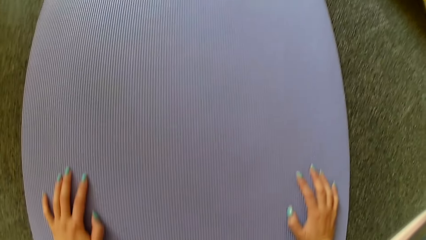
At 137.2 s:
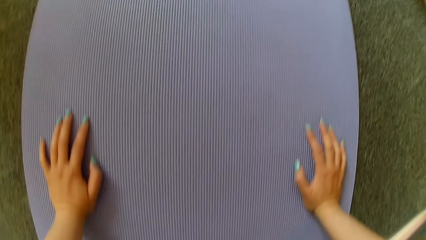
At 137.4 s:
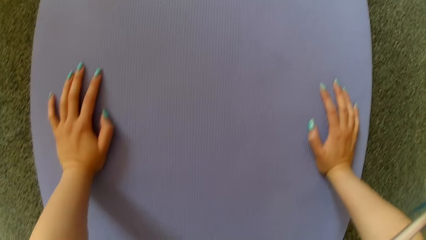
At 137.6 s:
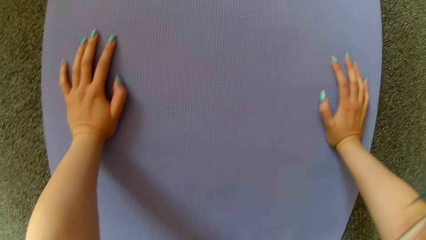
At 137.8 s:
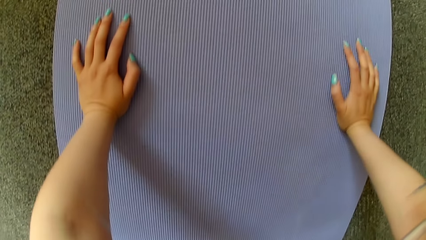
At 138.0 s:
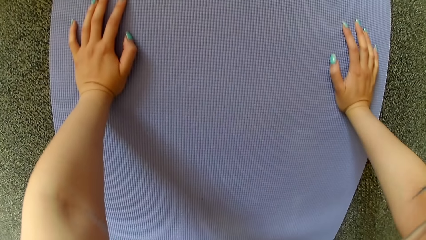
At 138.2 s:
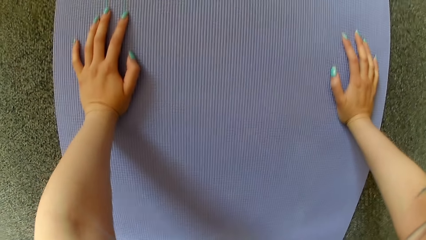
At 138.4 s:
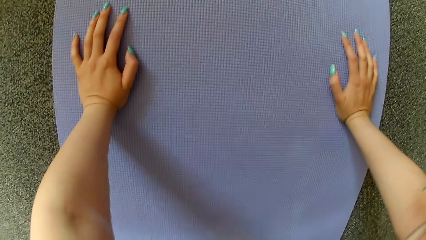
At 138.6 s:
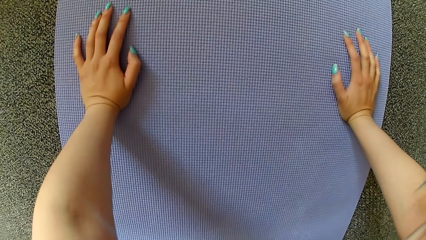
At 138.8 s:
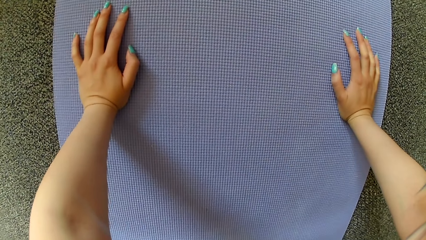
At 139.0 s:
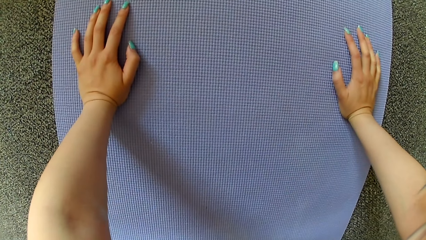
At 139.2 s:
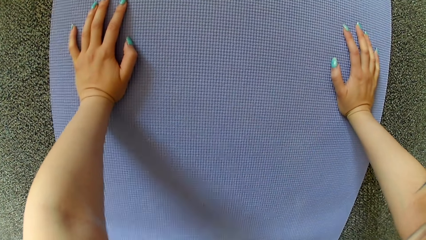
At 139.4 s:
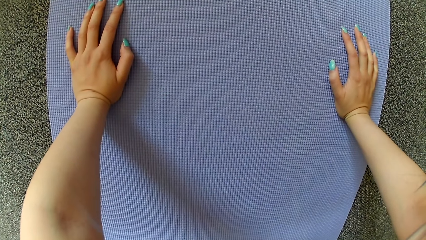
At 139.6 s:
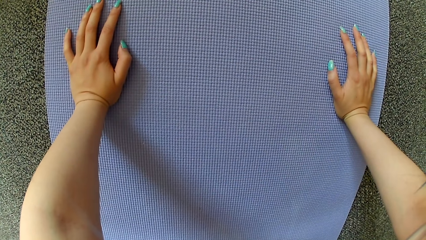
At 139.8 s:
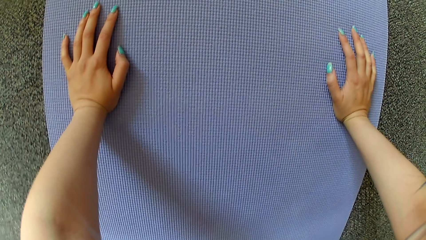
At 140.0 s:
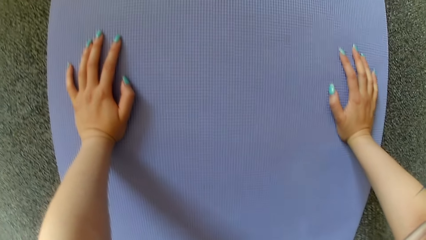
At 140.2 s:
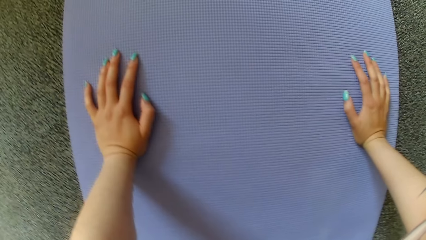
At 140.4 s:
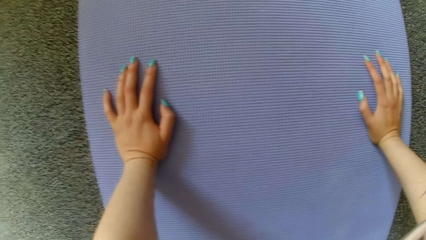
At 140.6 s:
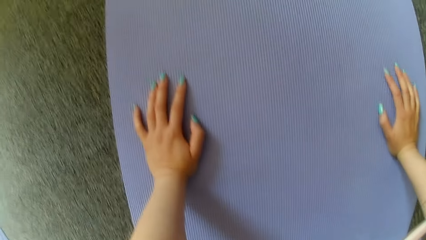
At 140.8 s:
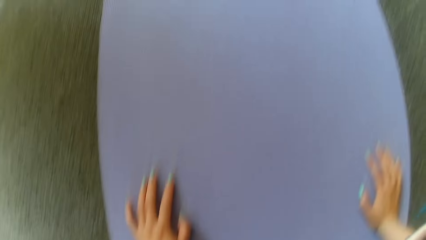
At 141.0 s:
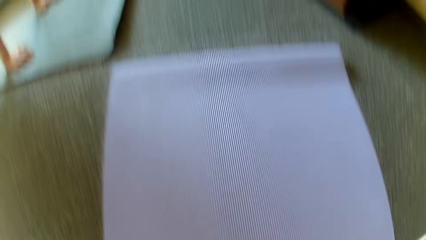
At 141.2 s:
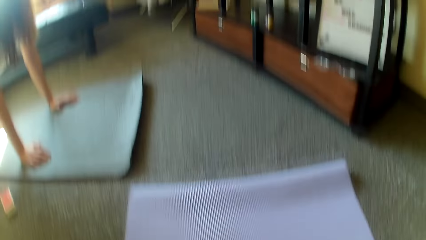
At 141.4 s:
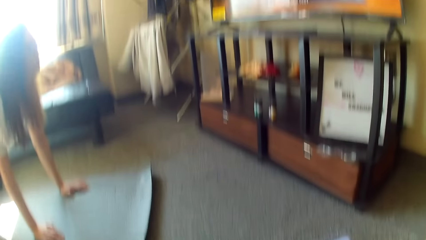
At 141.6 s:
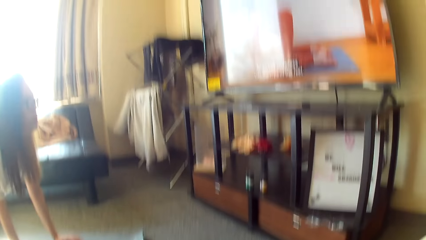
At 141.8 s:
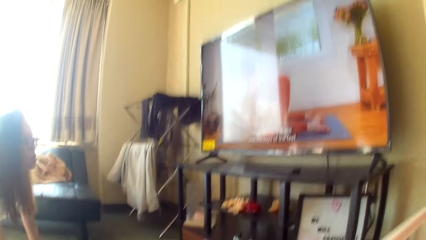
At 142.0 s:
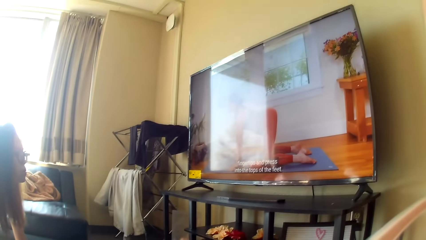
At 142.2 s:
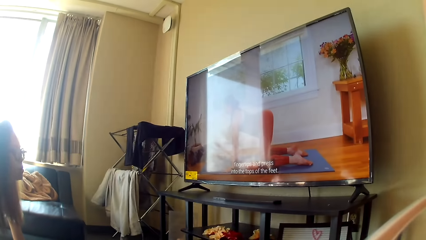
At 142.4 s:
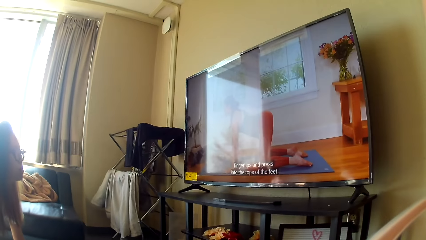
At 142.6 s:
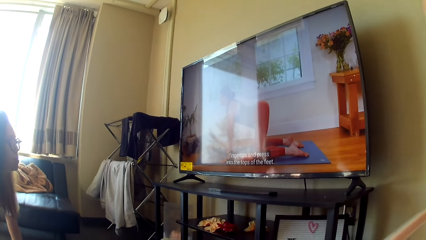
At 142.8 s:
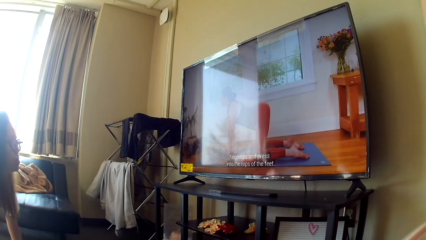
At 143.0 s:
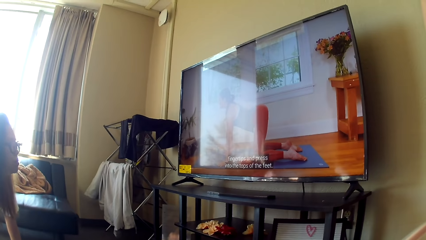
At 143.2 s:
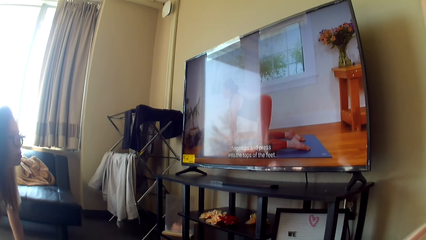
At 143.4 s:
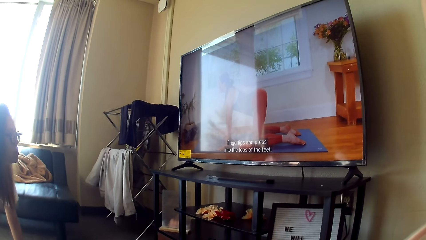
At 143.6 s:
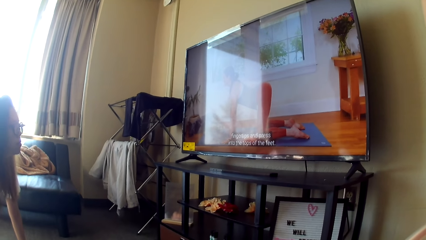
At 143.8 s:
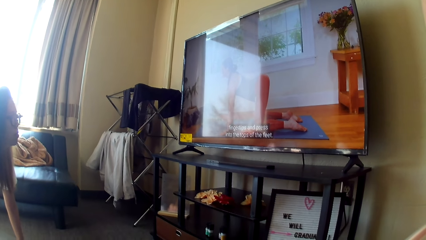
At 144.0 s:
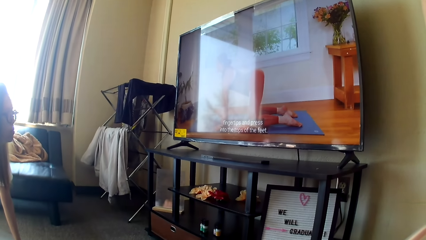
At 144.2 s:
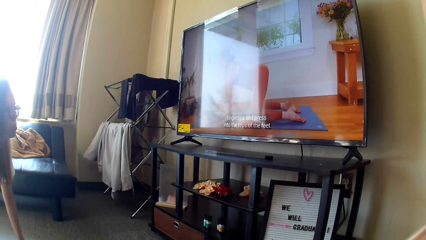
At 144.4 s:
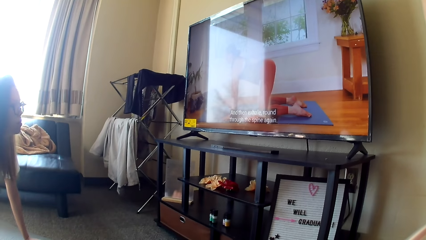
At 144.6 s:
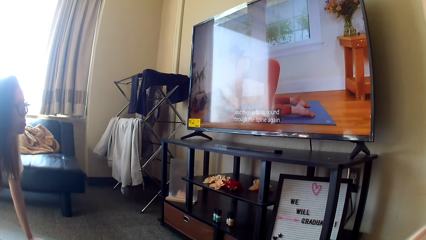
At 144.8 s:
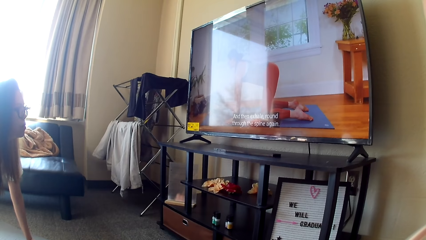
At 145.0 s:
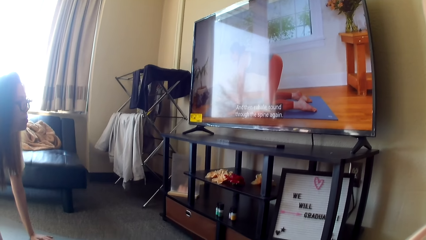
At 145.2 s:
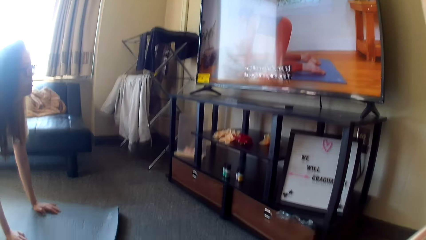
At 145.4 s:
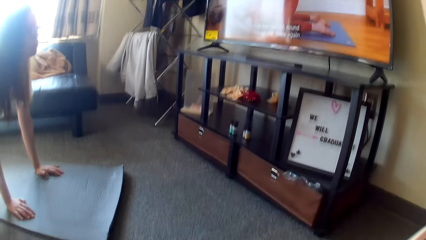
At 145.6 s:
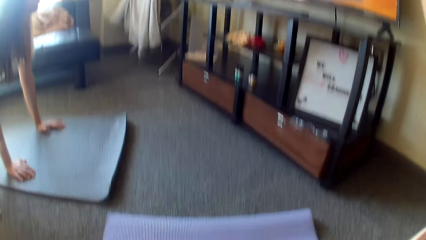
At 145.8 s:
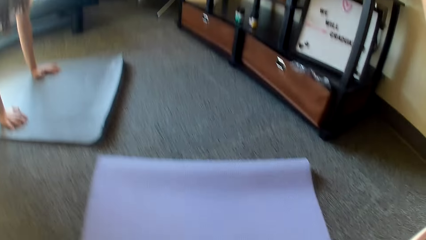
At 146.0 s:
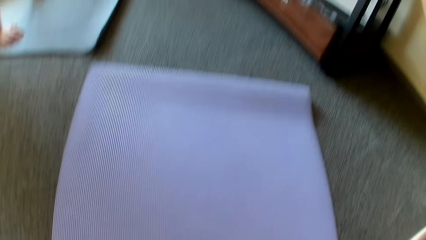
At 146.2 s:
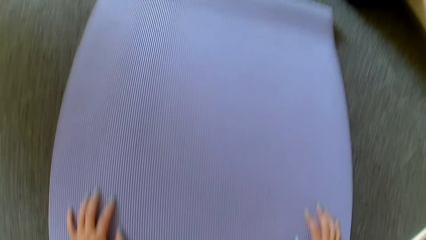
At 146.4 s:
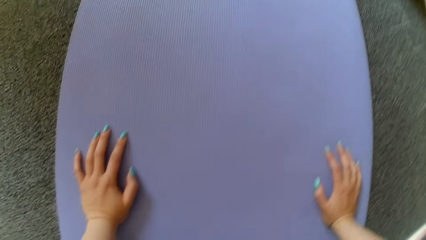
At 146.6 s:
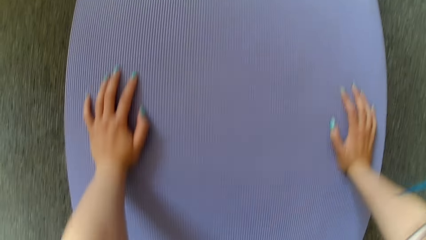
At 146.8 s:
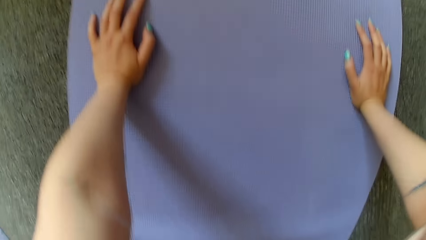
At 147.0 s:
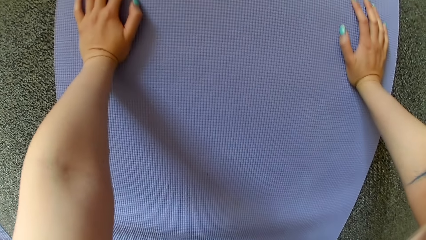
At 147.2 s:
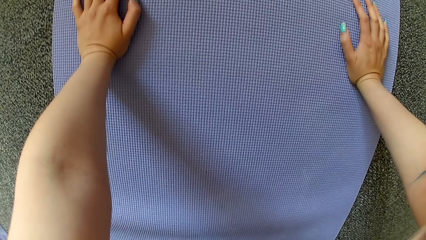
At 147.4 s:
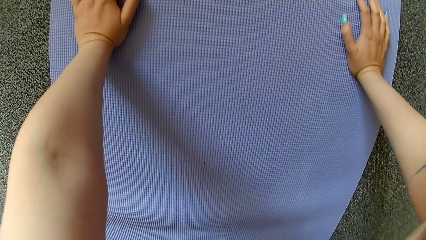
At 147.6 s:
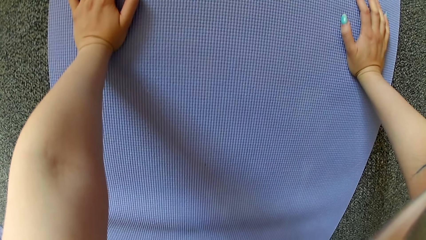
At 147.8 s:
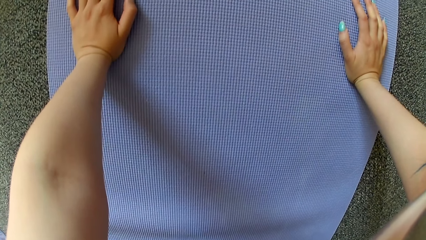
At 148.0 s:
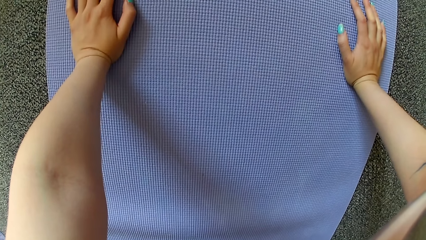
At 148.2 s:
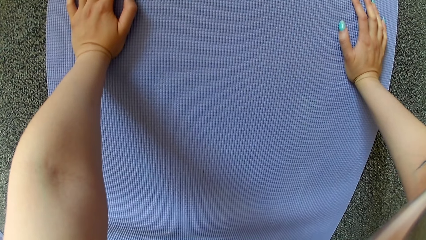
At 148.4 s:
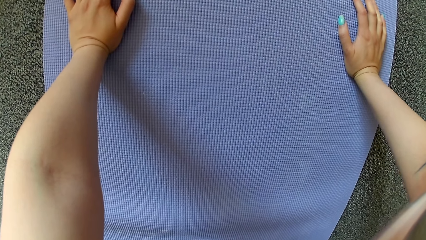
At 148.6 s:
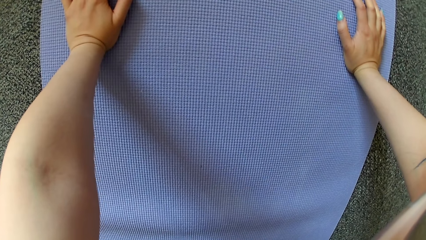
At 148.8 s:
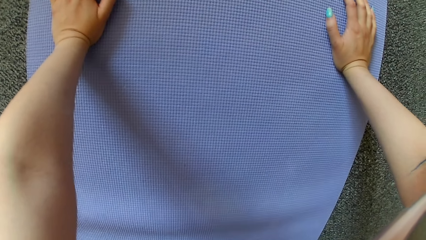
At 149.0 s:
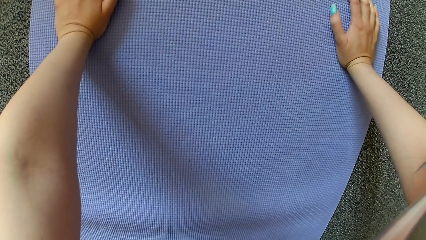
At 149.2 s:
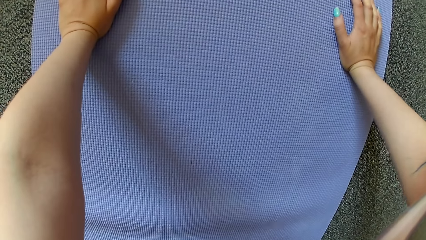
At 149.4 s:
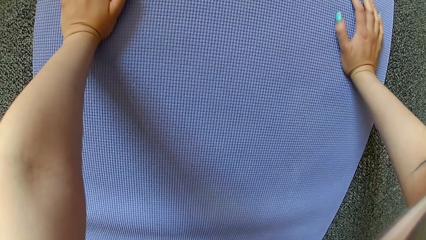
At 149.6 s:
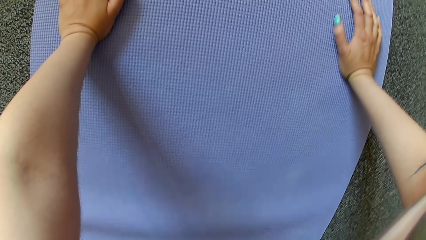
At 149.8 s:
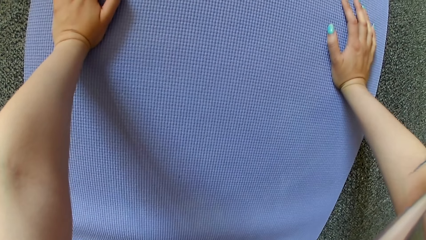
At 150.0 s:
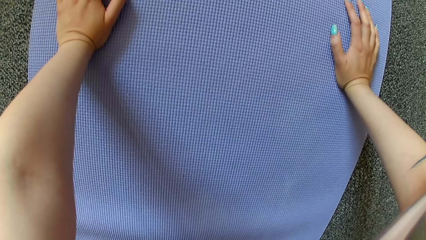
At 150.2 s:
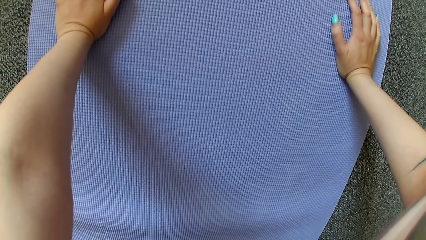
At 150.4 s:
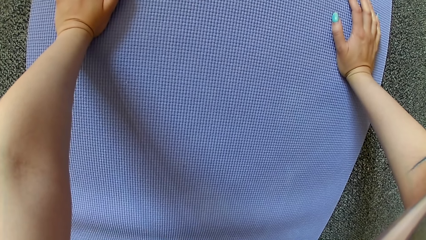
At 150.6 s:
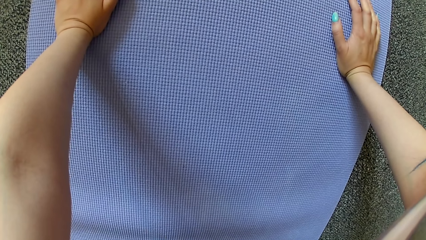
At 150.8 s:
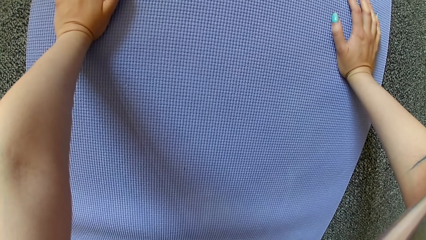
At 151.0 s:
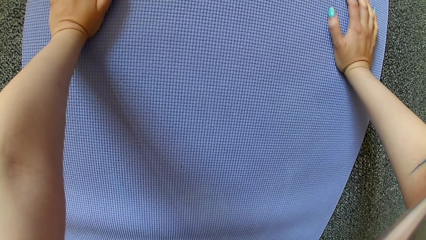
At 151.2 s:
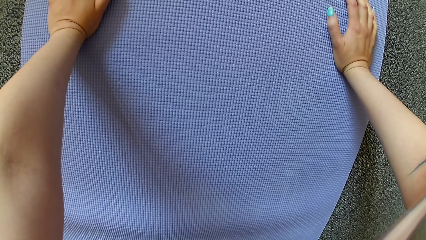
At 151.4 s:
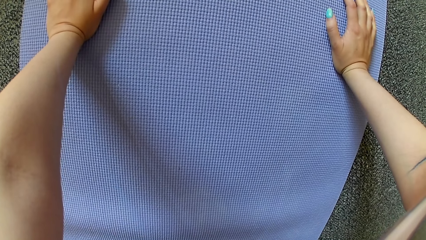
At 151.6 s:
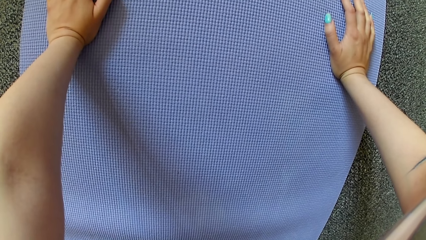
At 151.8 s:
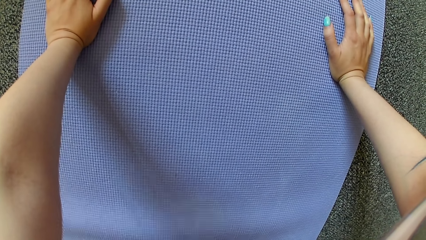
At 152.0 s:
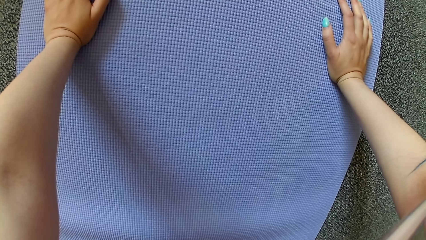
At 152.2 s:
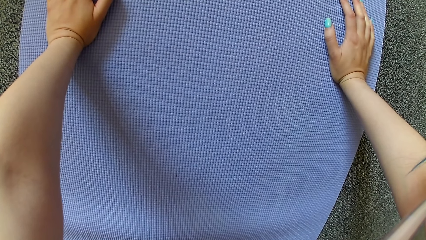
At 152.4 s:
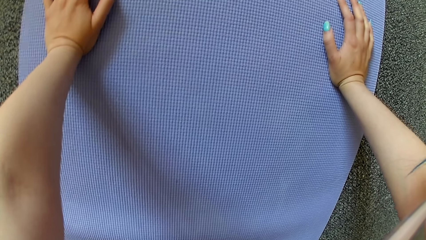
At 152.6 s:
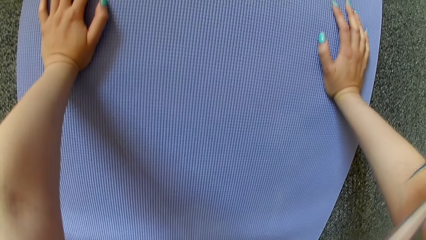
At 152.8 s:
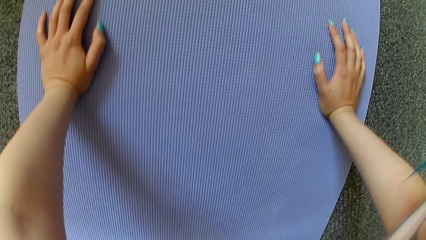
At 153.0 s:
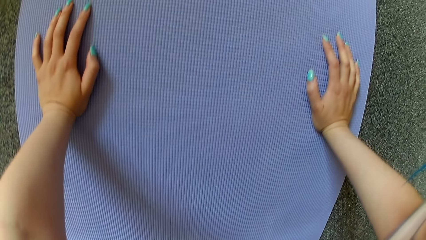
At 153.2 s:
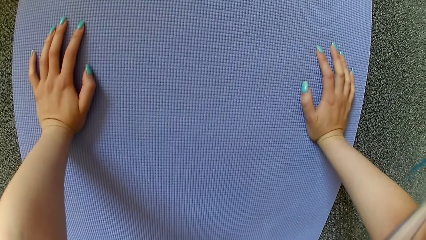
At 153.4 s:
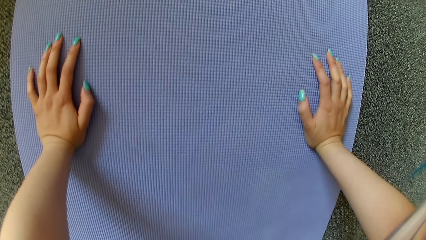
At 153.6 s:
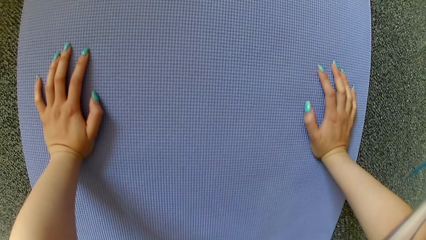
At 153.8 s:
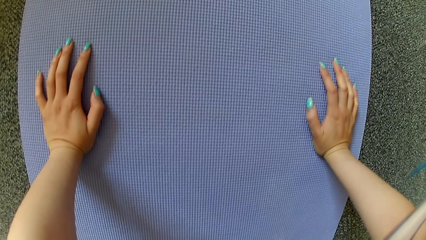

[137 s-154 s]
A lady bends with hands on the mat. The camera wearer bends on the mat while looking at the TV. She moves her hands on the mat.
